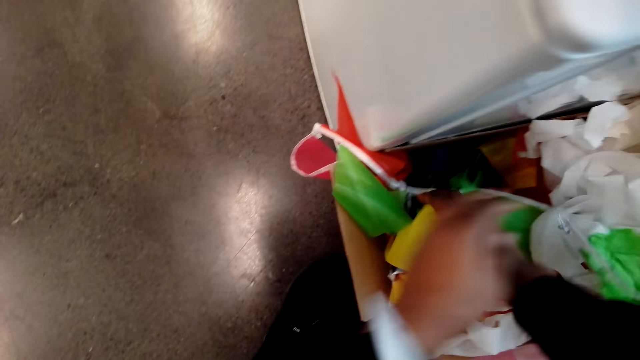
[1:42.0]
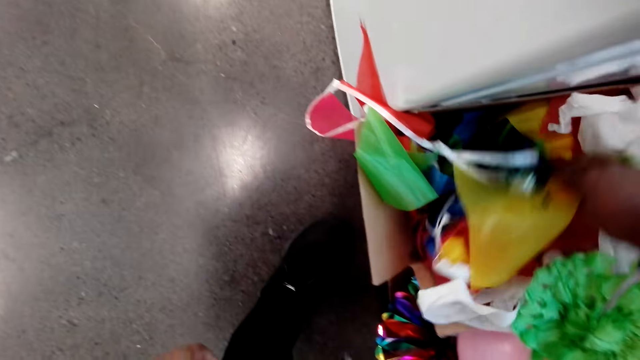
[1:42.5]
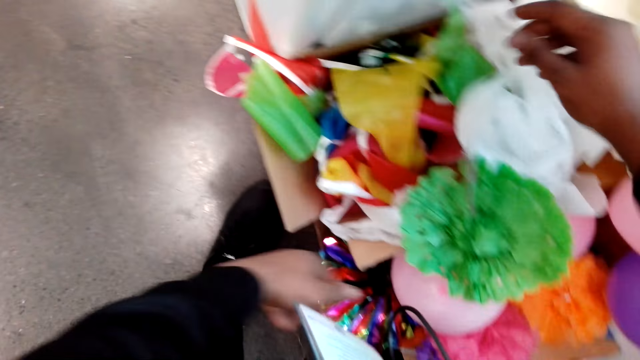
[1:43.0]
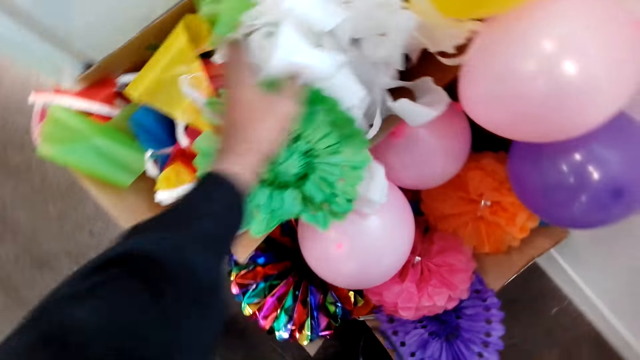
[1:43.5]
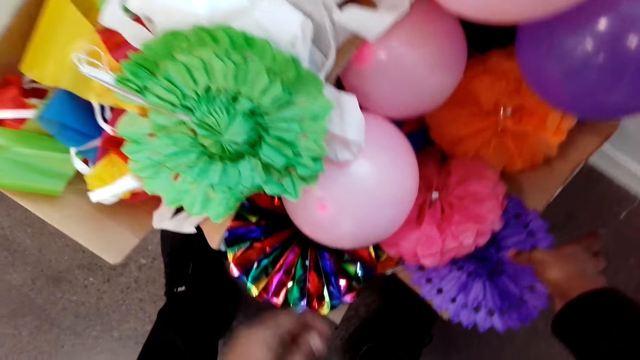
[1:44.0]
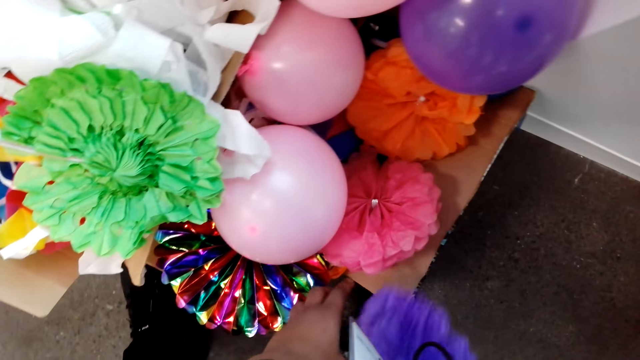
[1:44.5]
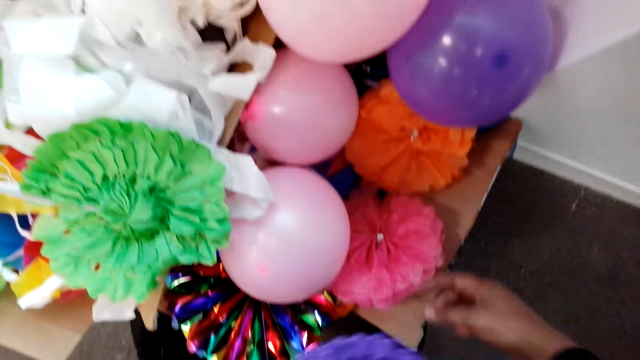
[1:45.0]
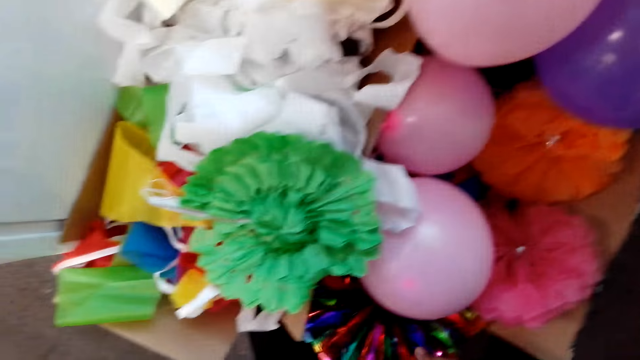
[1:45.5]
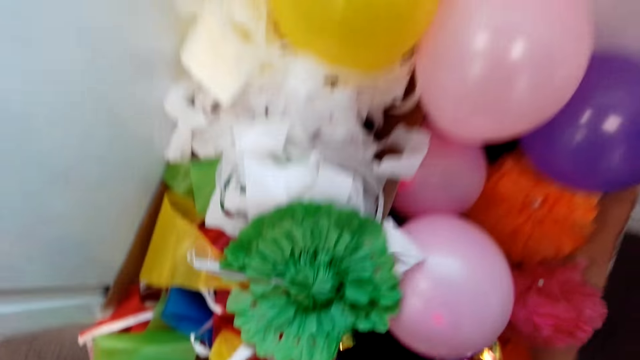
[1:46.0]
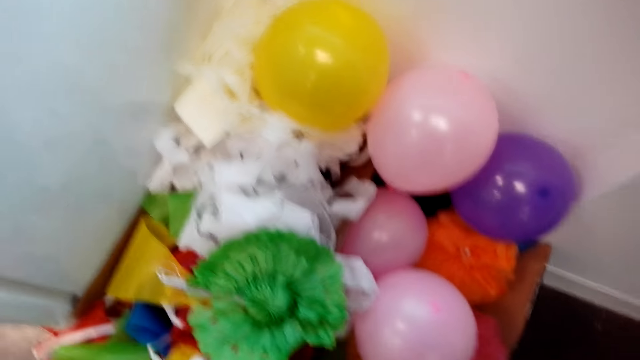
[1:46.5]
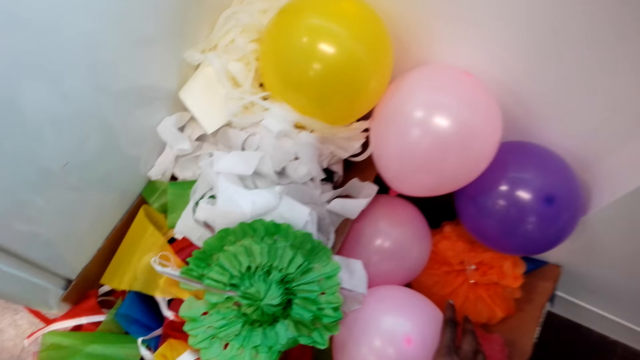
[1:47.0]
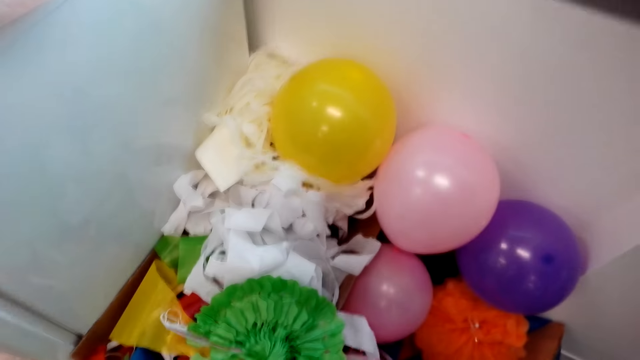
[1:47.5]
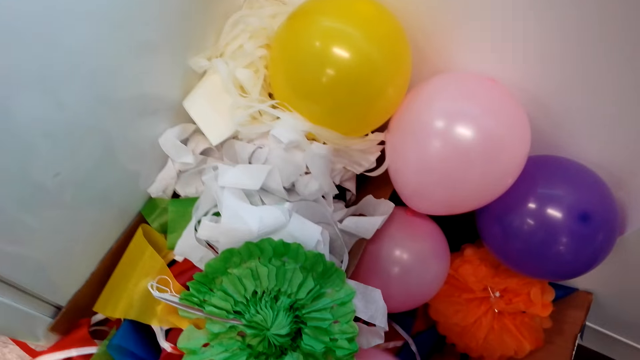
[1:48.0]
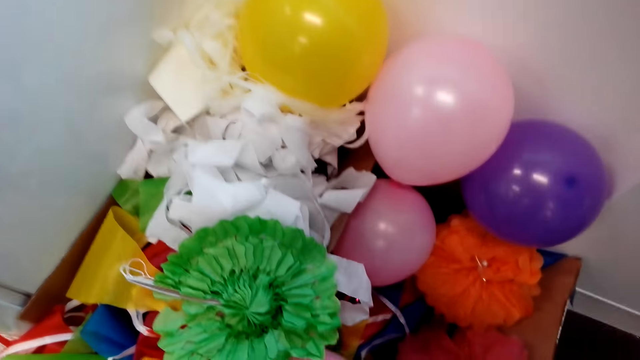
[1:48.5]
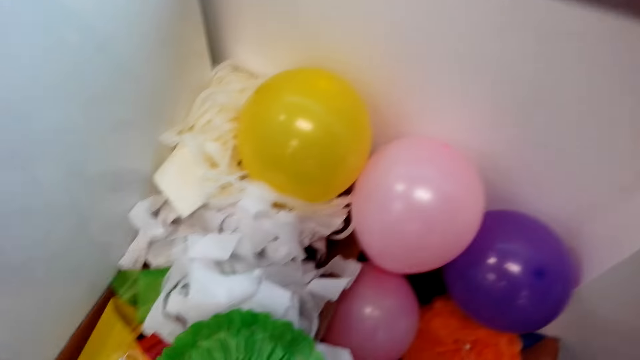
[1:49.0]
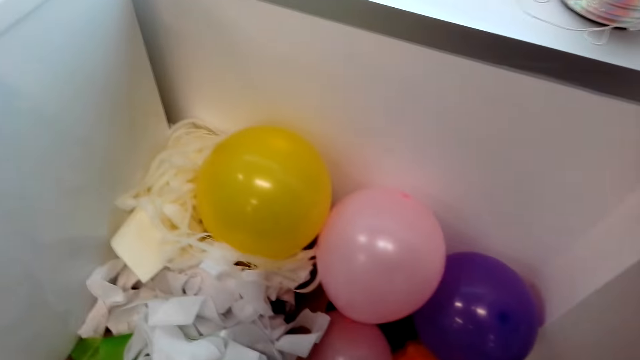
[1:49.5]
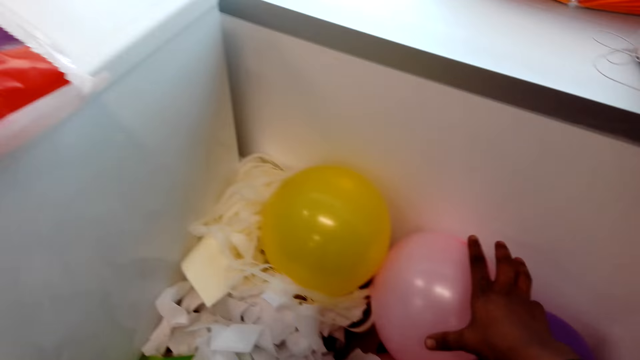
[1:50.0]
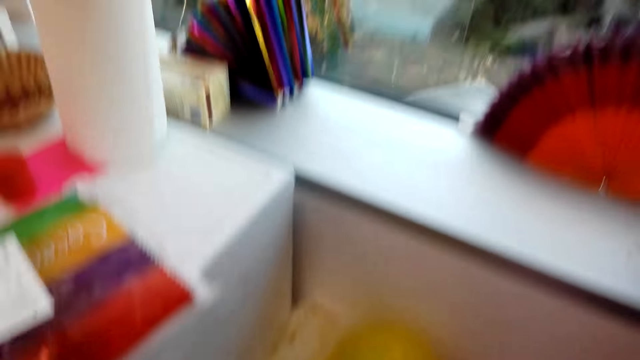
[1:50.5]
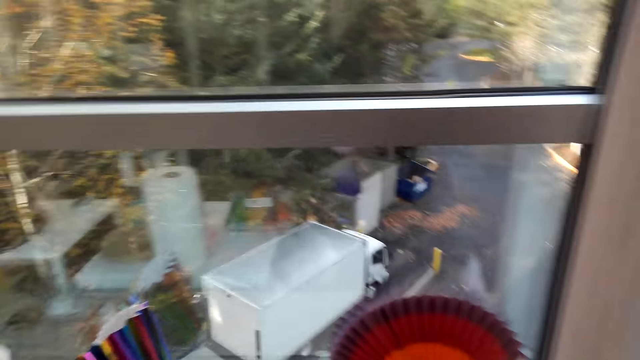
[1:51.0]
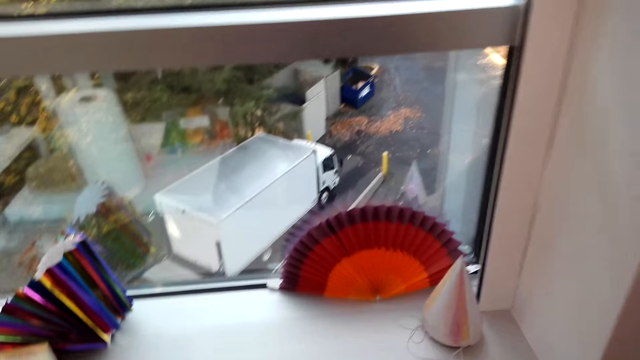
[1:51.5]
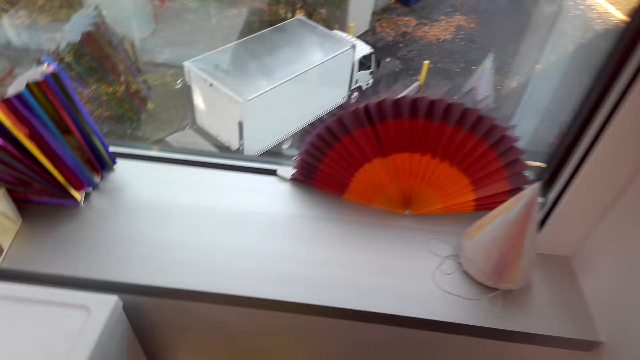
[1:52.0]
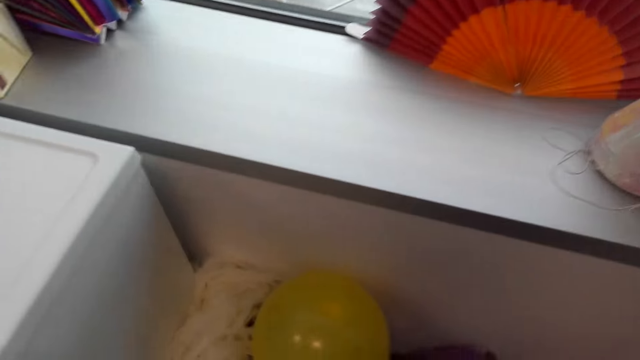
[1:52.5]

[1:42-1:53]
The camera wearer picks up a decorative item. They move the balloon aside. They talk. They pick up the balloon.

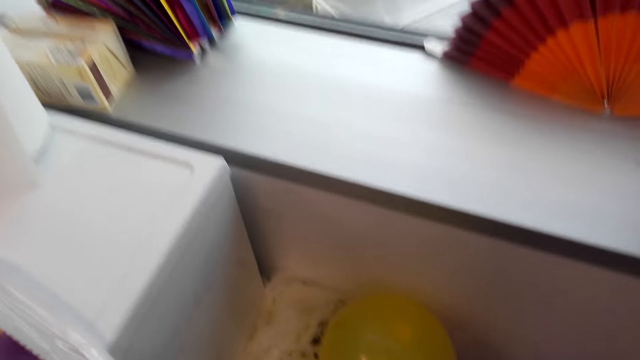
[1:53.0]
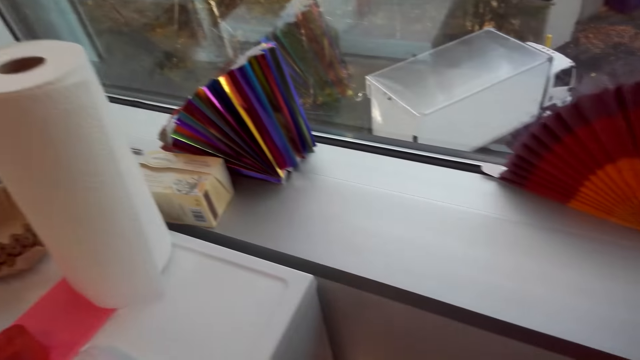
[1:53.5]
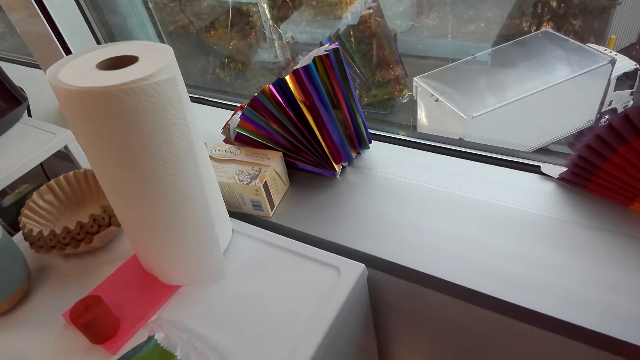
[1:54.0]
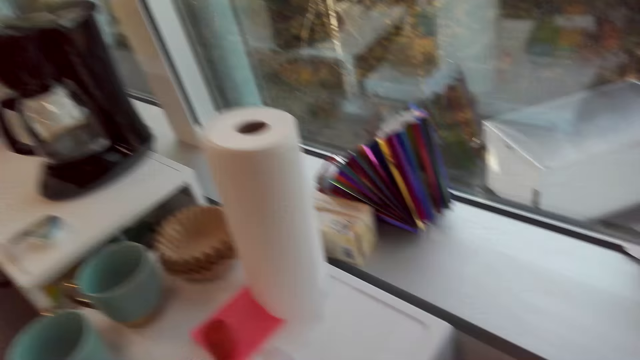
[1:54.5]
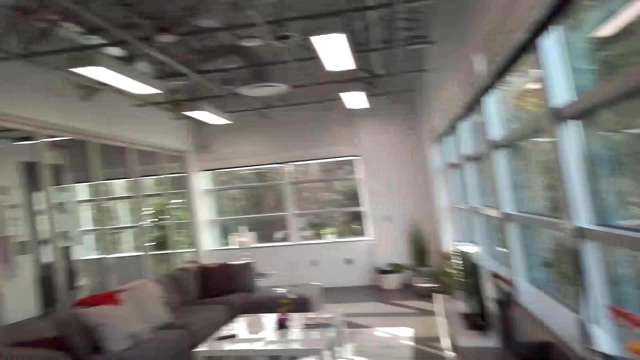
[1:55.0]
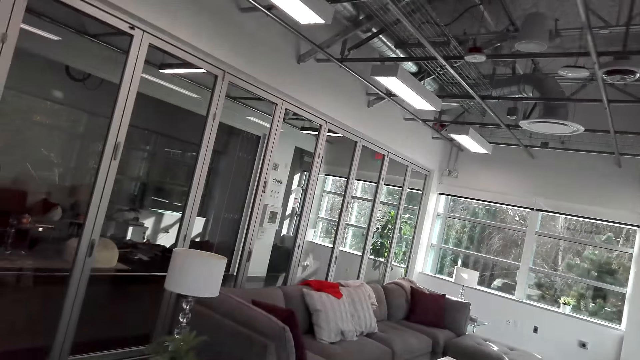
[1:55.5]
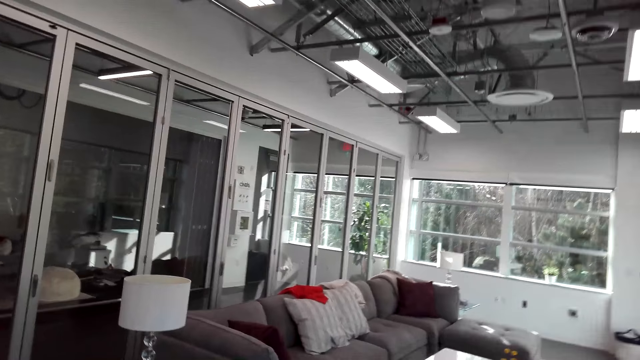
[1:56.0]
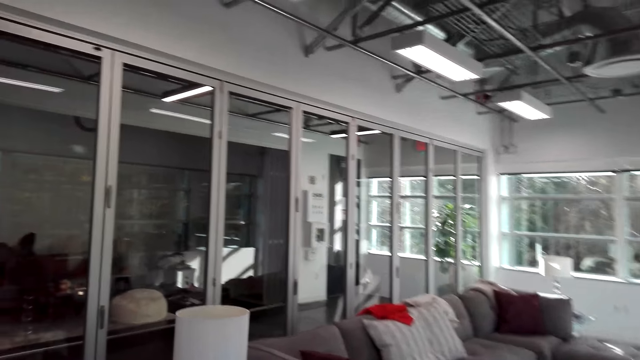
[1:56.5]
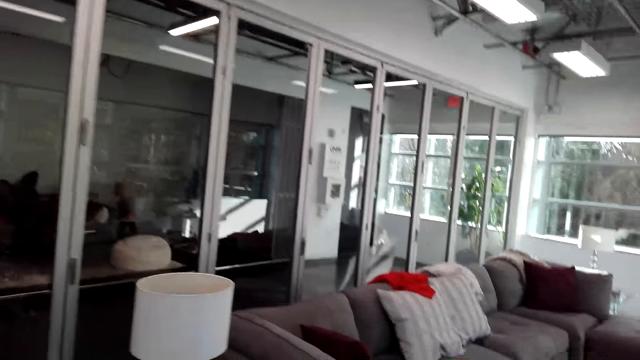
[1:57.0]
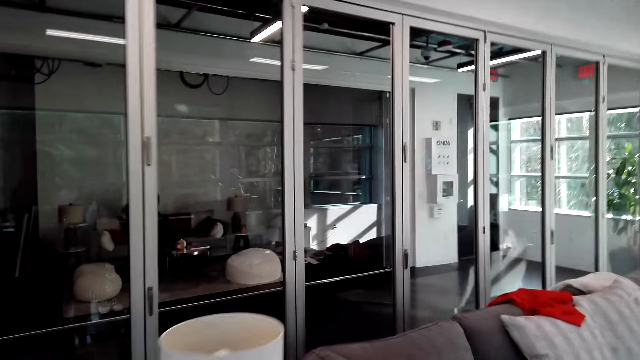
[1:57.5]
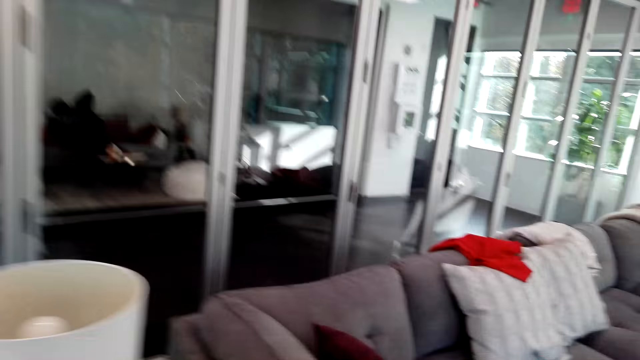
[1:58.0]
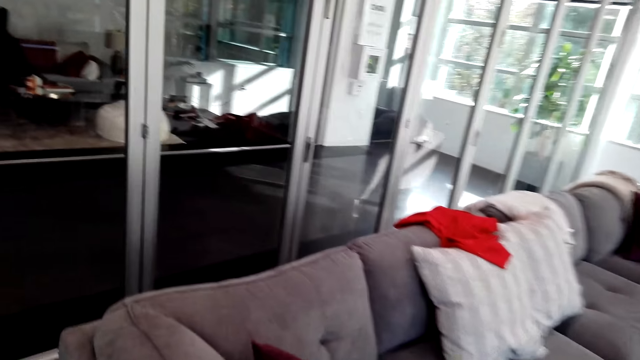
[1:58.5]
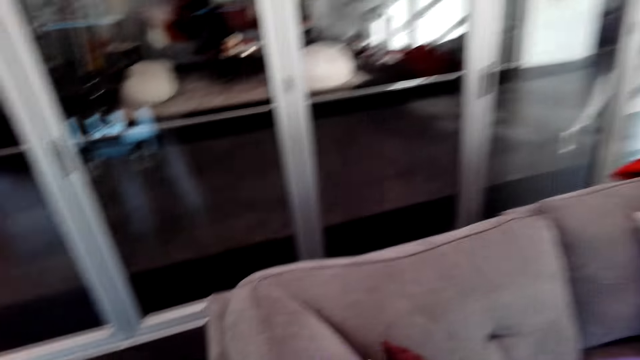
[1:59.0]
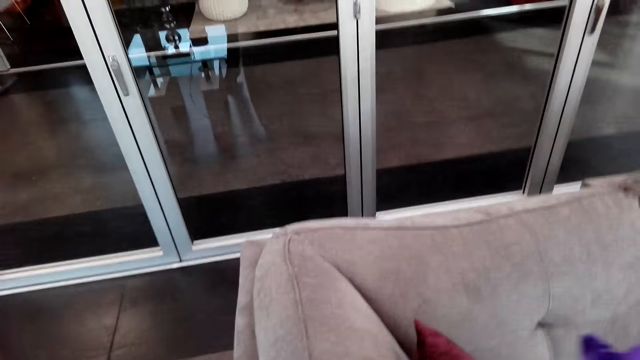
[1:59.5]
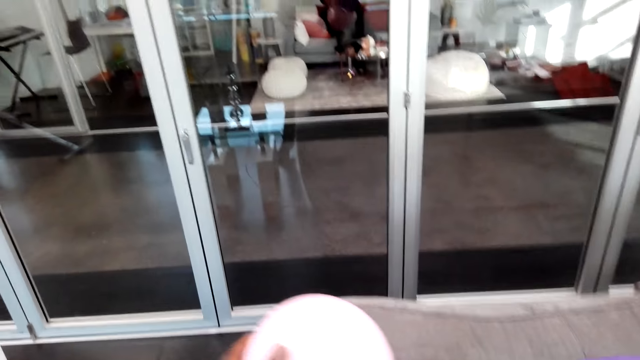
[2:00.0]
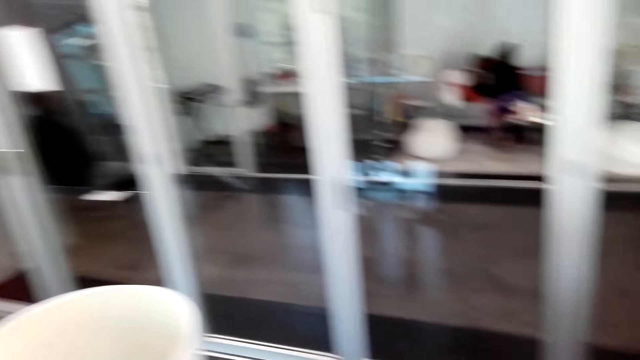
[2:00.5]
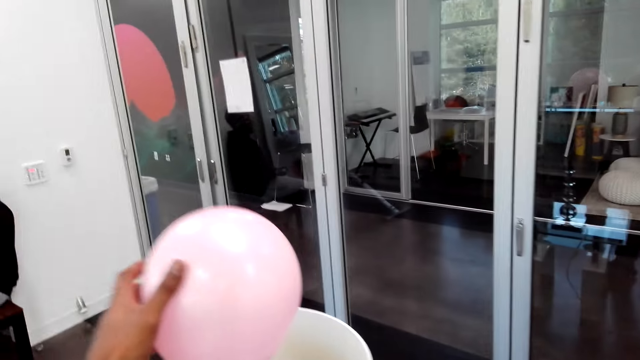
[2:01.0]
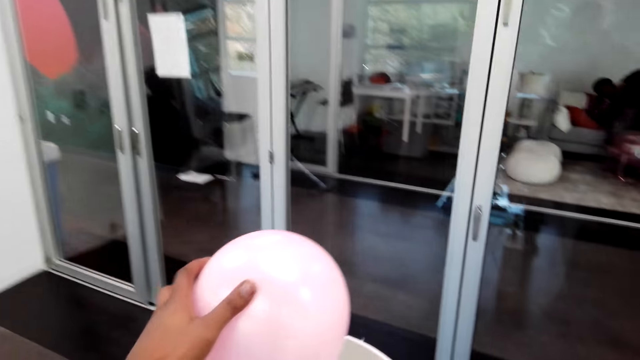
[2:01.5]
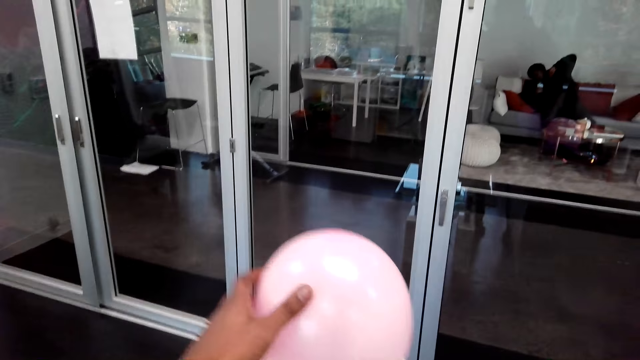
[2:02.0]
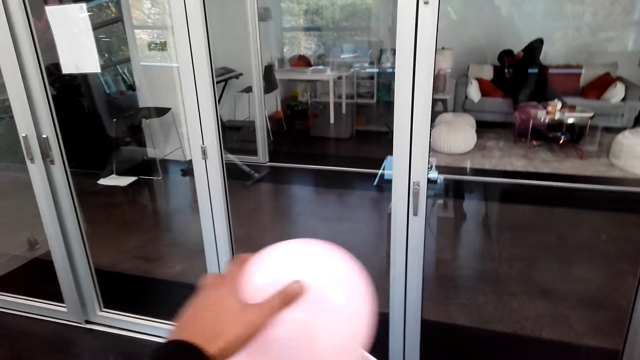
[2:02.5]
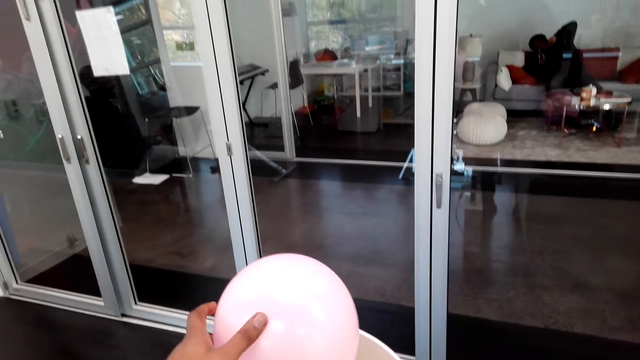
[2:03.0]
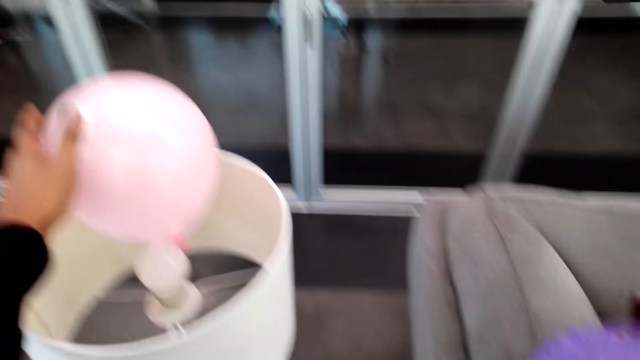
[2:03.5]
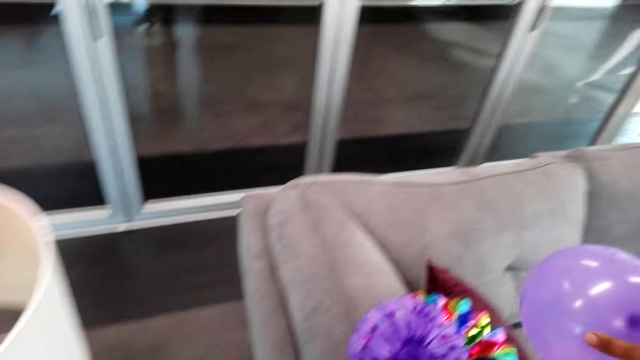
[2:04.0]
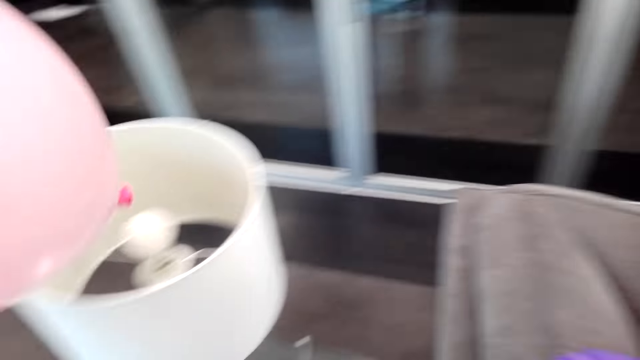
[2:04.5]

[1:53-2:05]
The camera wearer looks around. They walk around. They hold the balloon. They put the balloon on the lamp.
